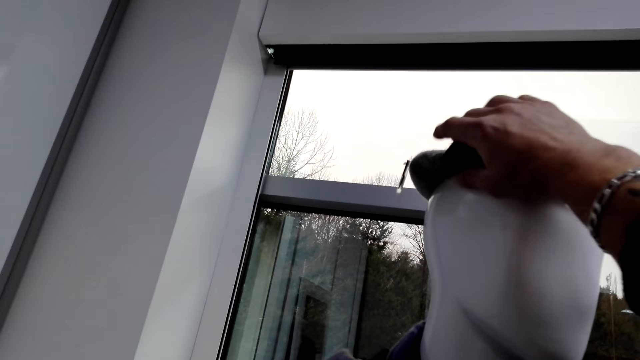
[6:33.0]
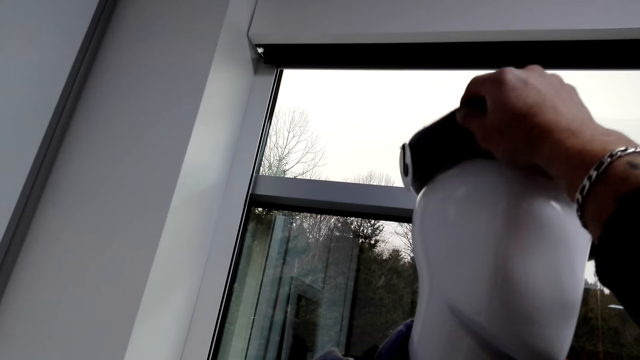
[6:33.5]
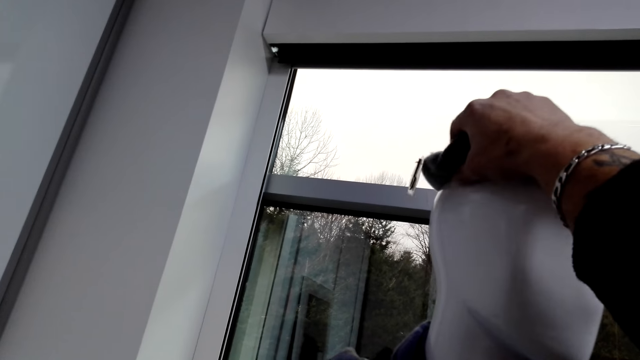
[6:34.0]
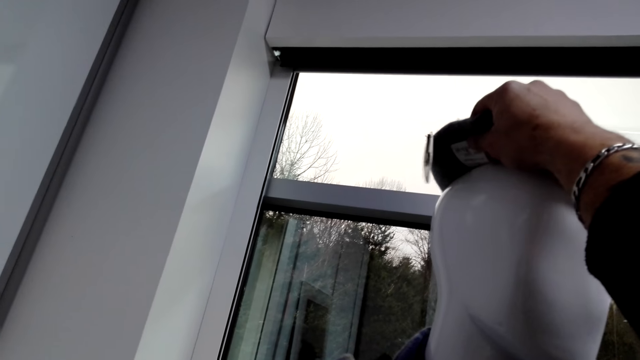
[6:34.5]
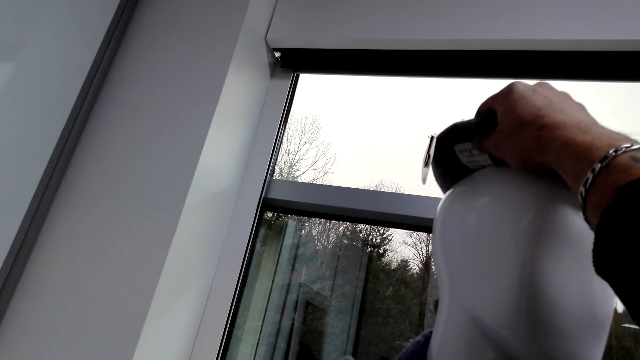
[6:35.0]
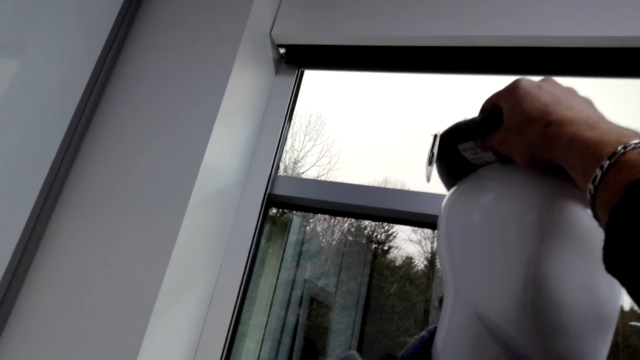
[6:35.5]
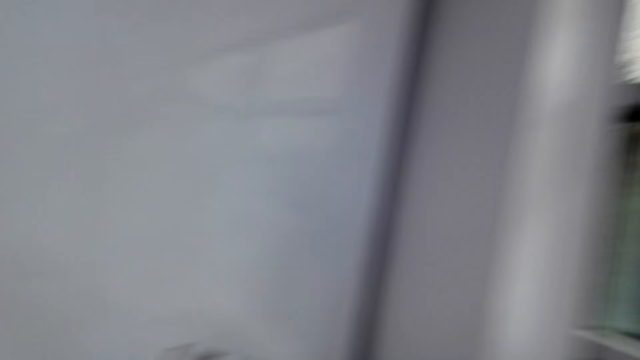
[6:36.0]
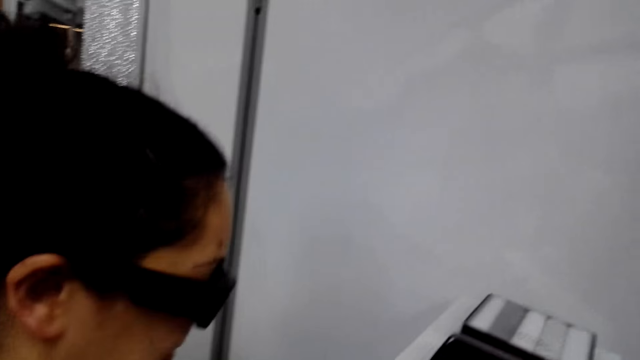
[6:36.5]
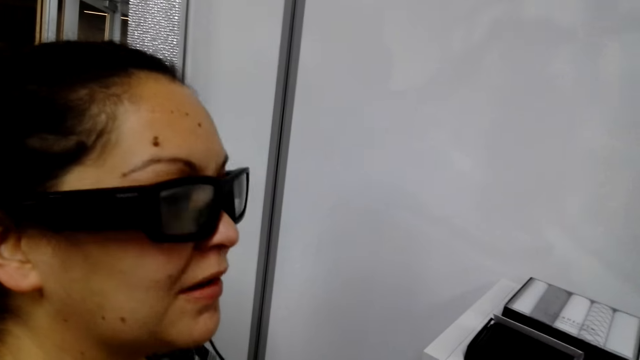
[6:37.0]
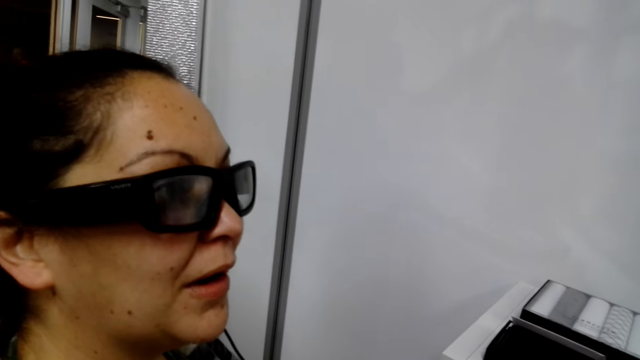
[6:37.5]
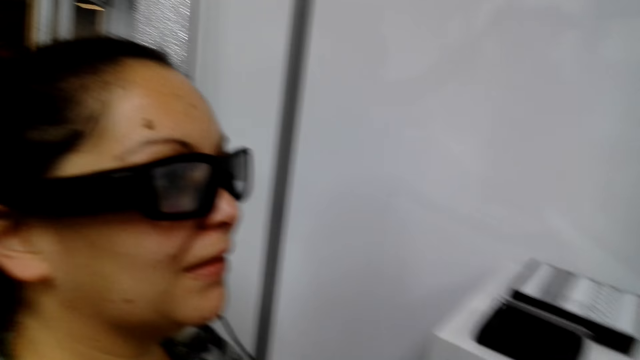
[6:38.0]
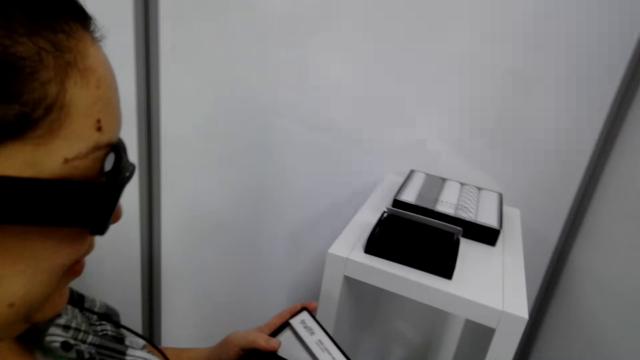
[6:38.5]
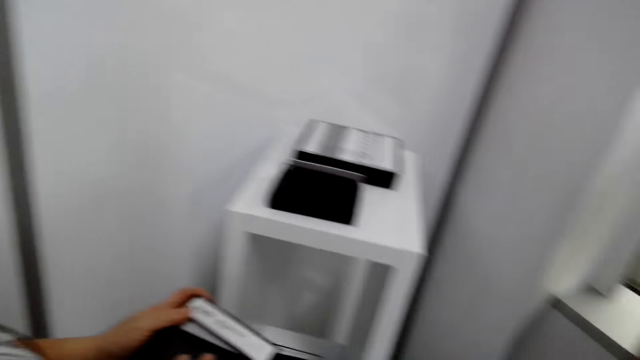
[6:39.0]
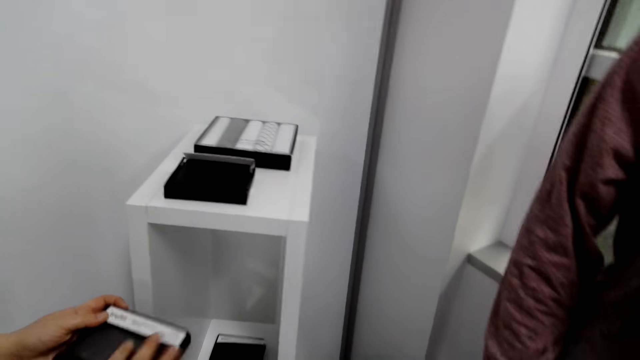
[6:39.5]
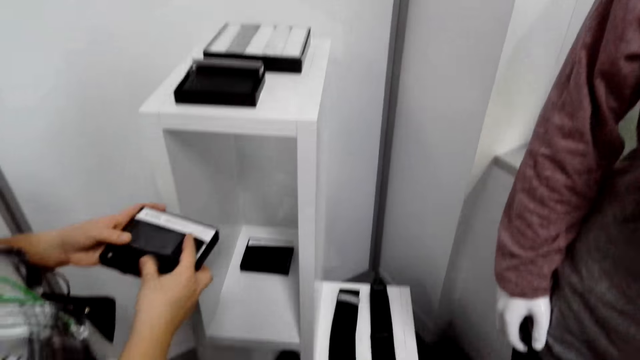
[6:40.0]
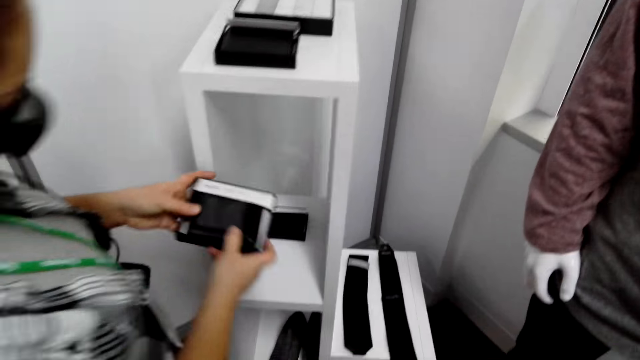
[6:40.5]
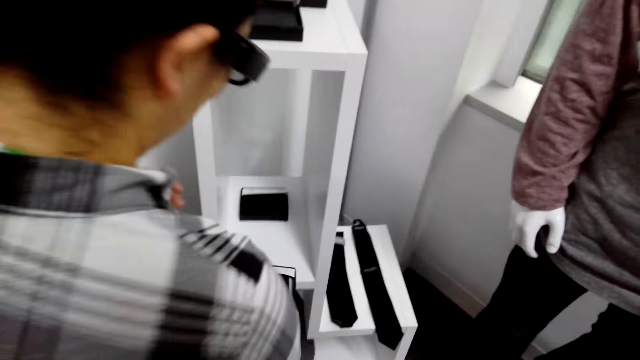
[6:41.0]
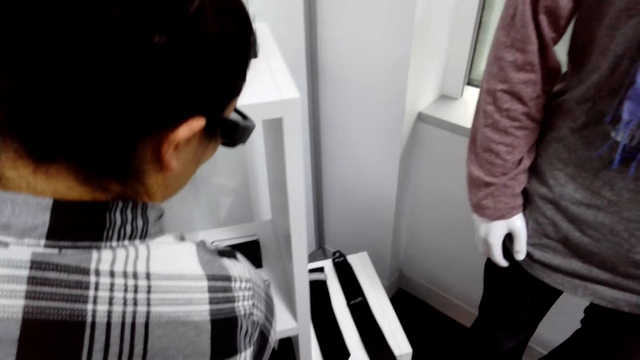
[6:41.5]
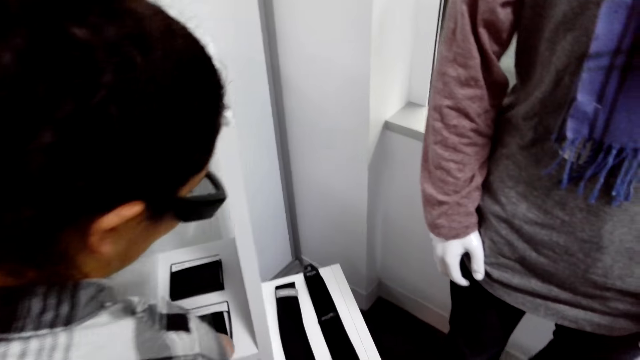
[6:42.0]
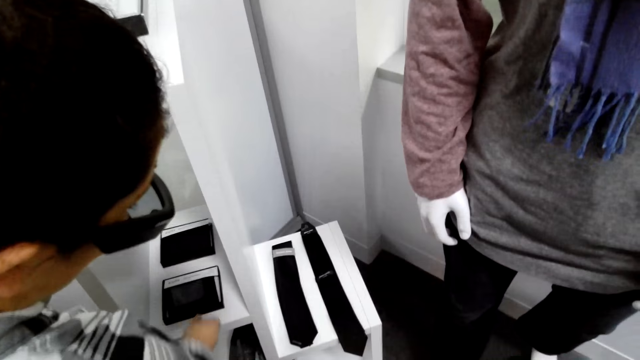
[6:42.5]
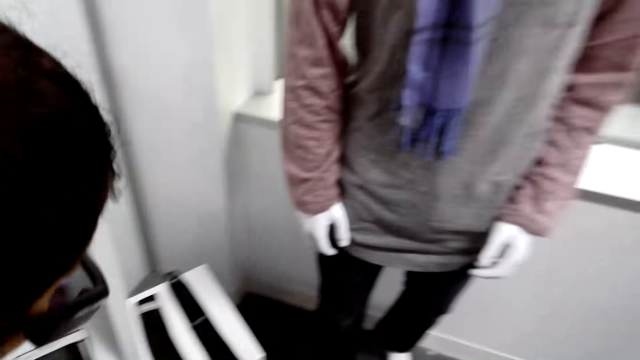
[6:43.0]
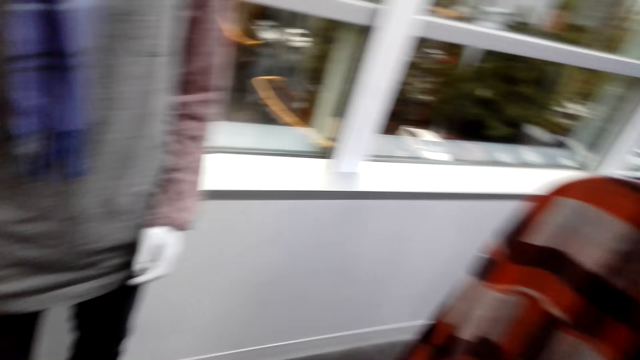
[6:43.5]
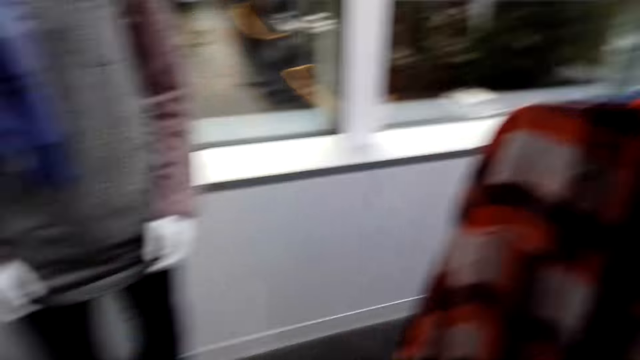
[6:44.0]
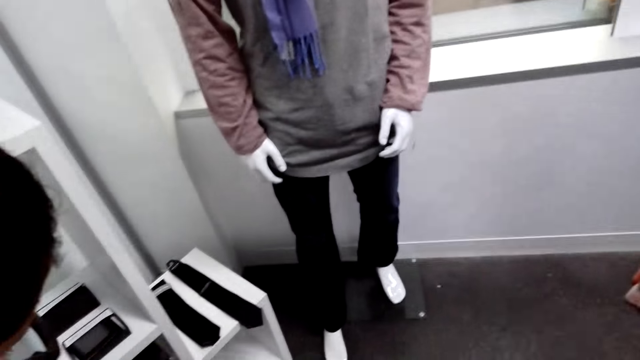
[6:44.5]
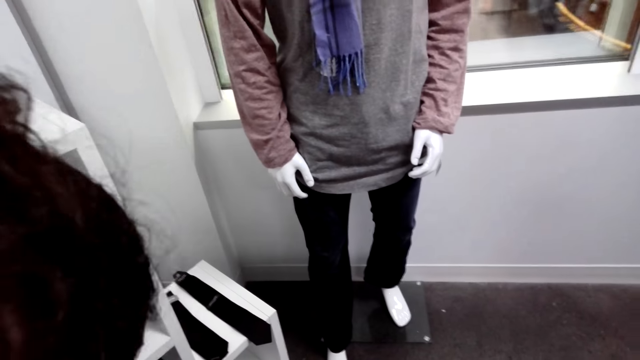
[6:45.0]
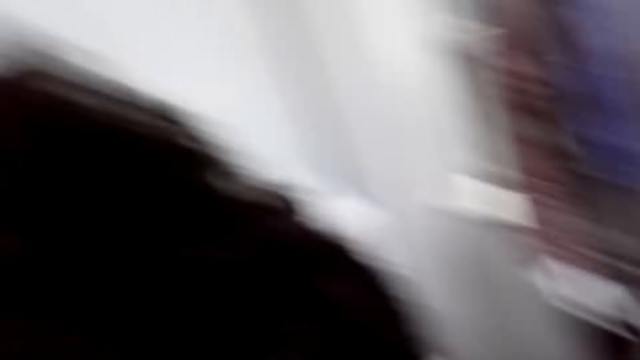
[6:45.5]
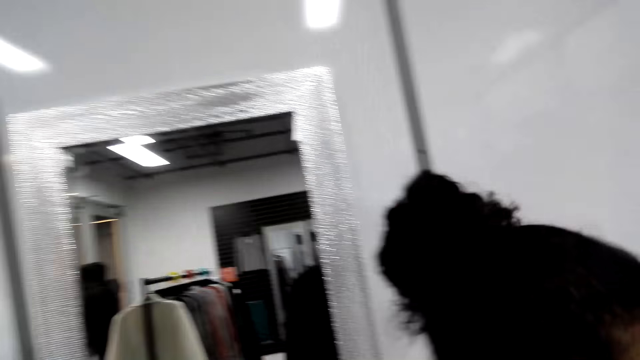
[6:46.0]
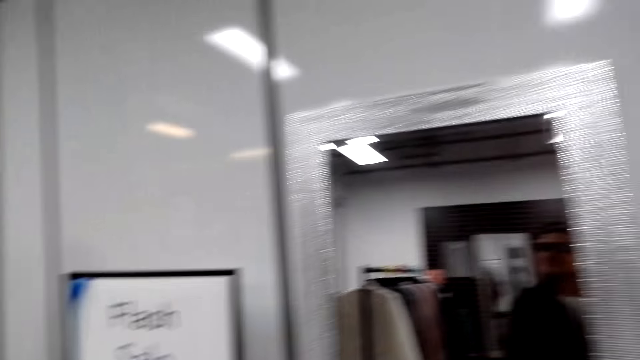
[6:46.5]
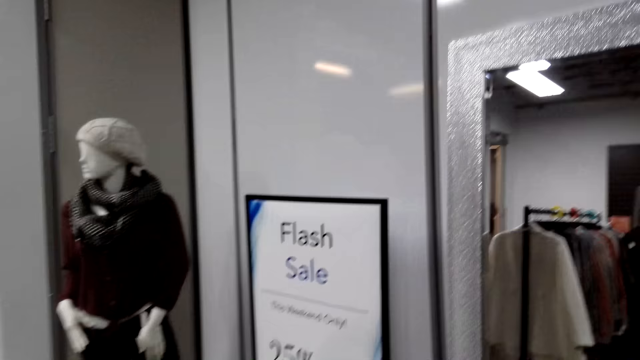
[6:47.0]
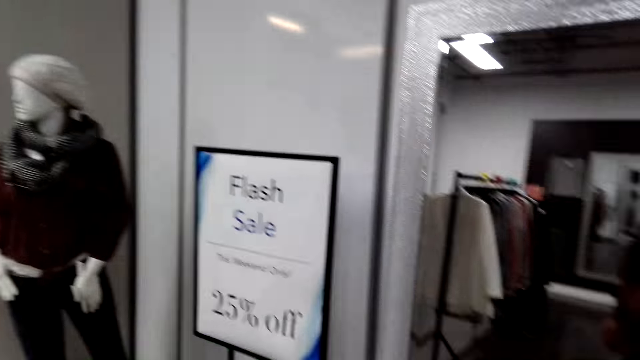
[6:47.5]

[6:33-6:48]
The camera wearer converses with a woman. They look around. The woman holds a wallet and drops the wallet. The camera wearer puts the wallet on a shelf. They look around.

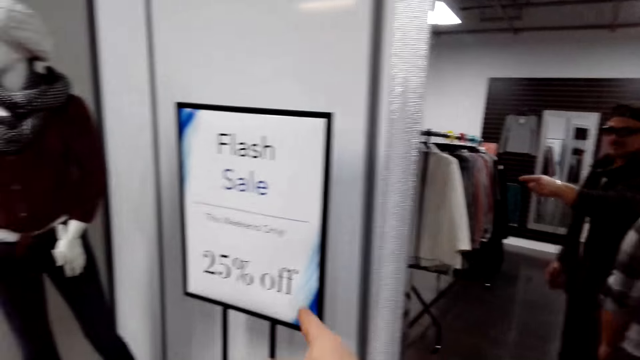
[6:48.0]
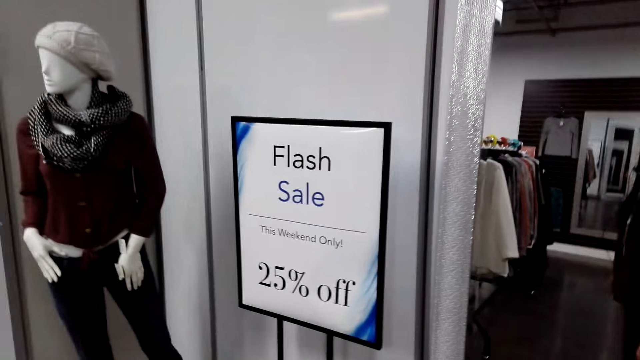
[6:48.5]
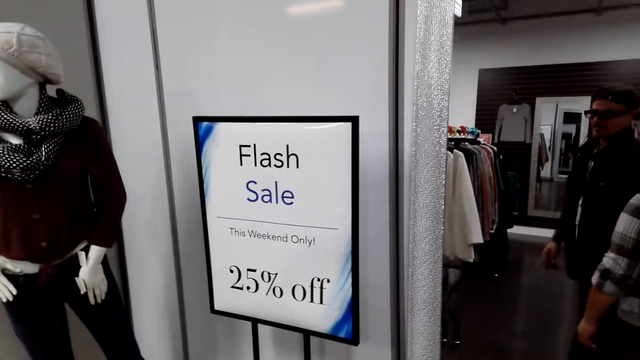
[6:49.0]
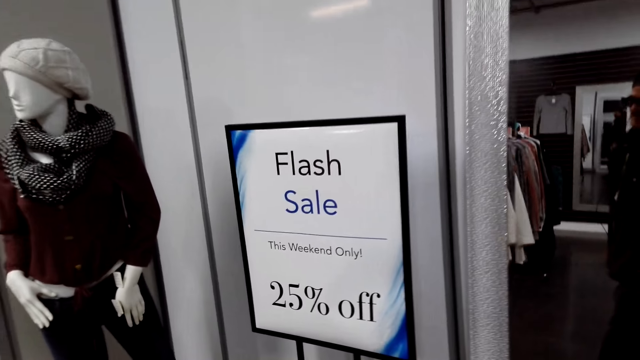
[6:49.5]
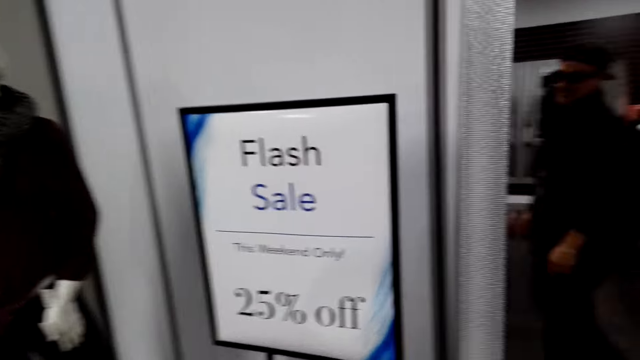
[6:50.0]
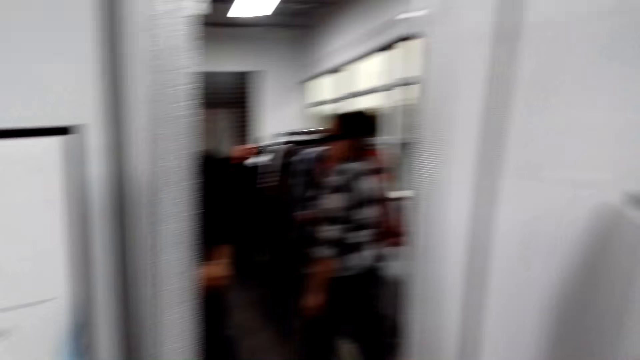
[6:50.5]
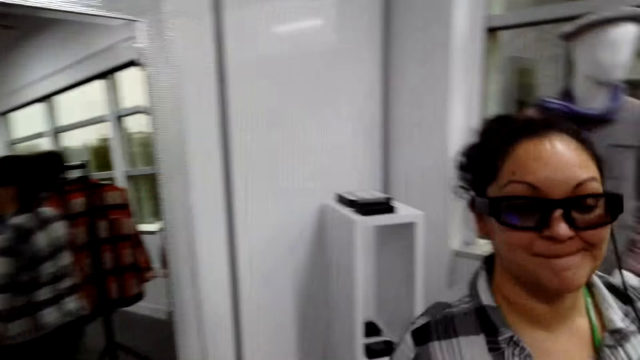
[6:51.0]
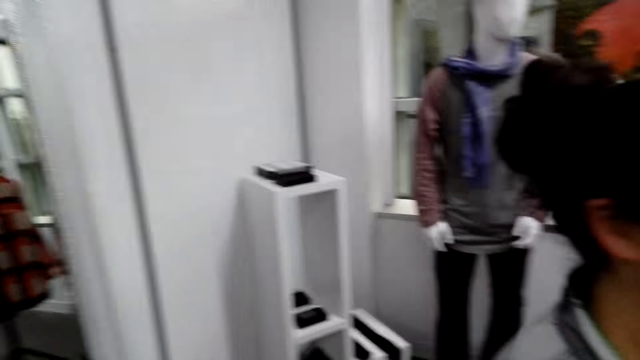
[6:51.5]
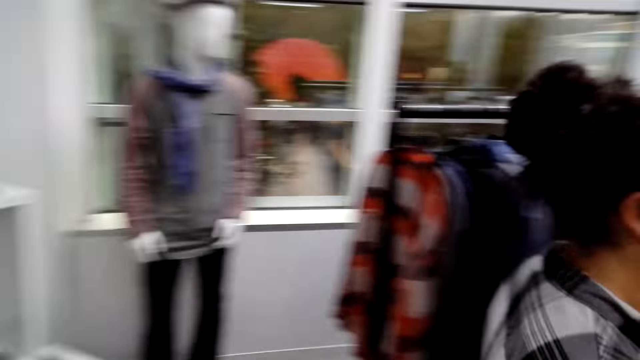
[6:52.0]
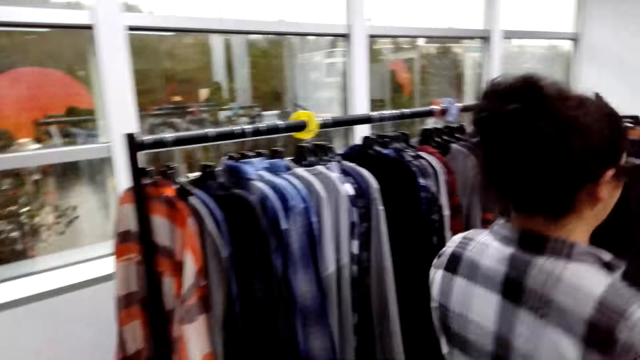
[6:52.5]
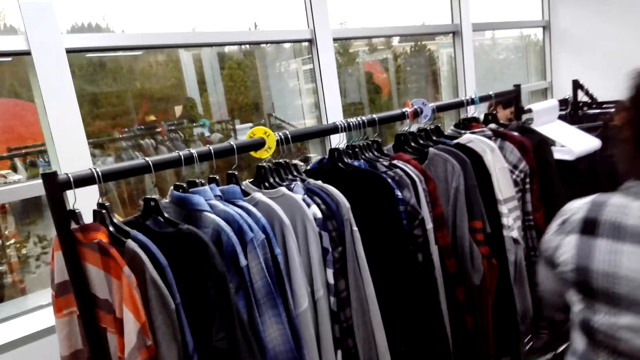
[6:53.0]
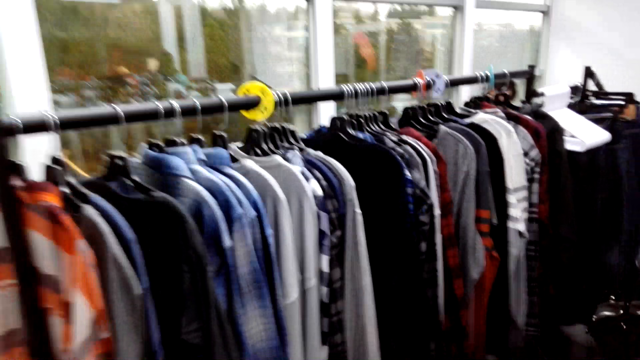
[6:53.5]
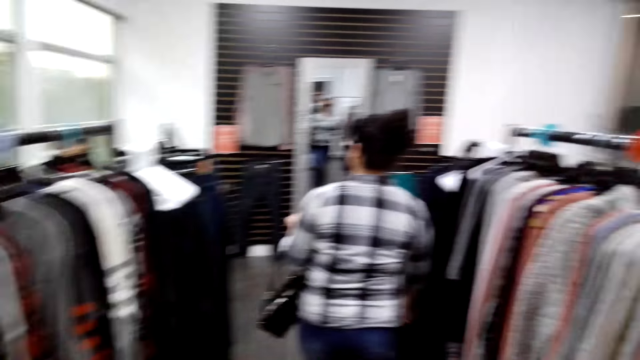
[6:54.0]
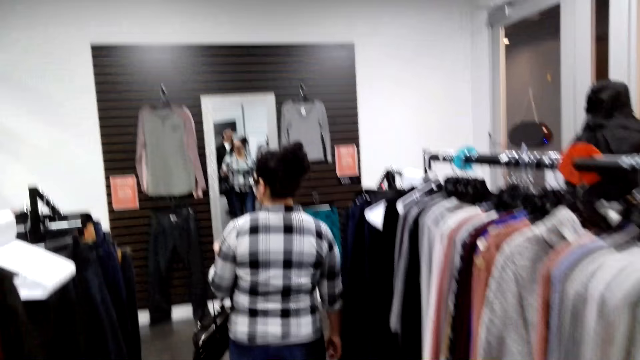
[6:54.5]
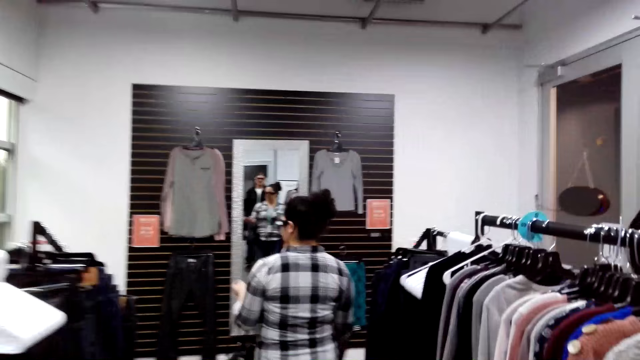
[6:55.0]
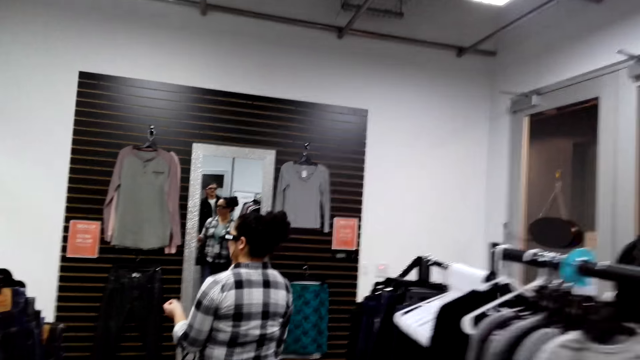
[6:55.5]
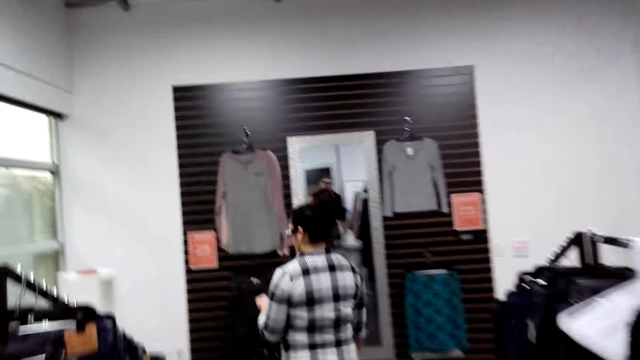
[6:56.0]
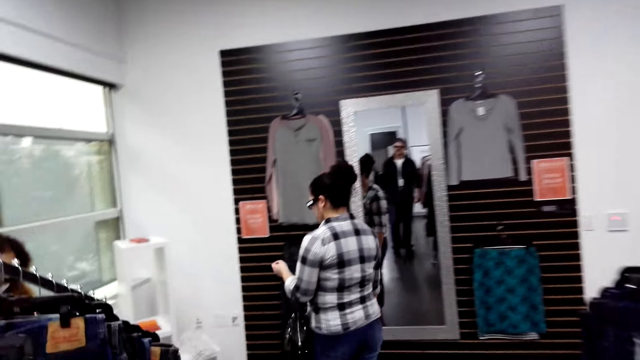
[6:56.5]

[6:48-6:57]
A woman walks around the mall. The camera wearer walks around the mall.
